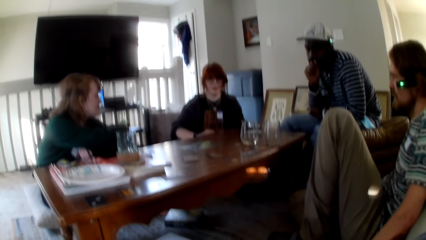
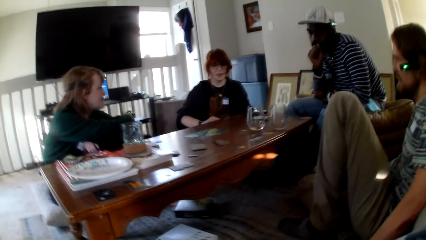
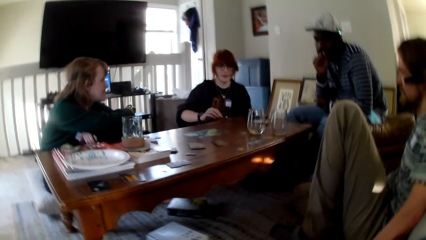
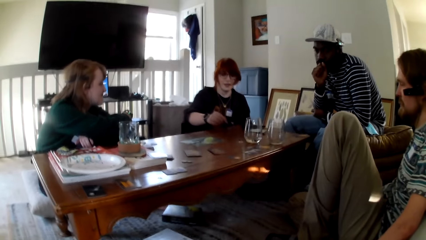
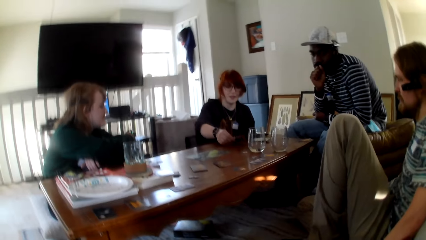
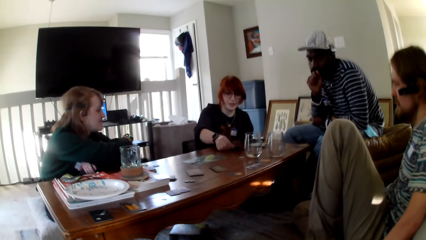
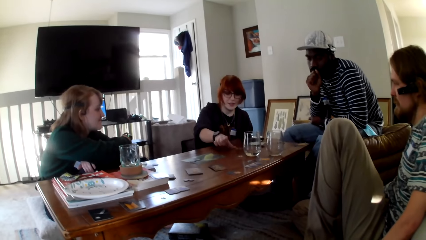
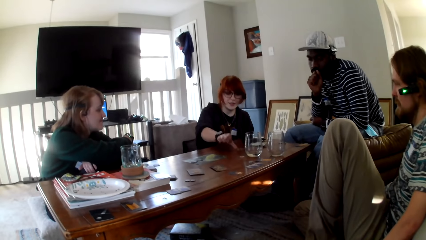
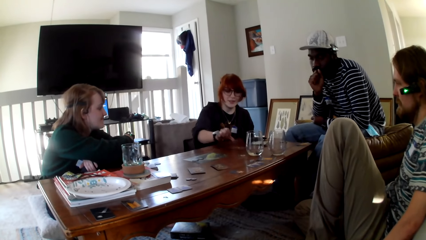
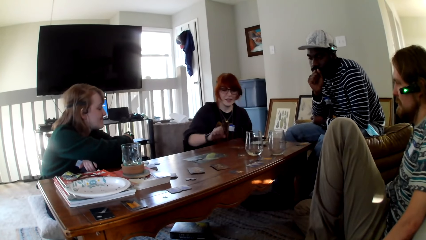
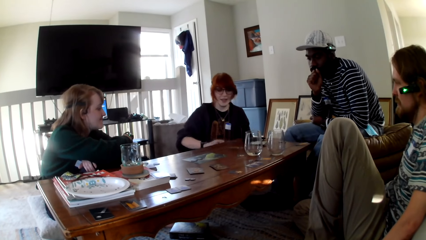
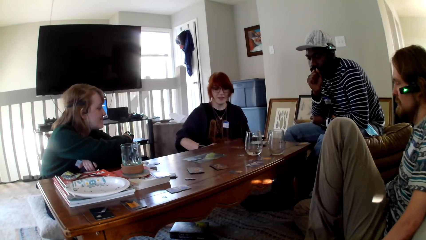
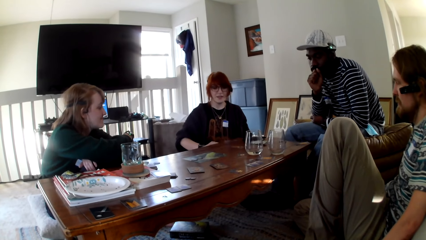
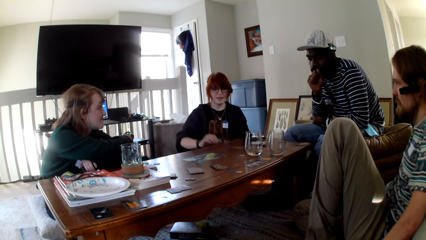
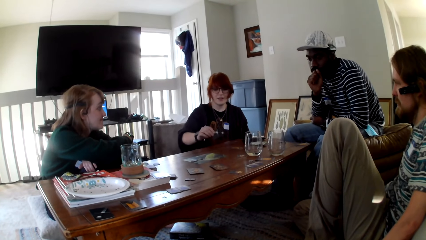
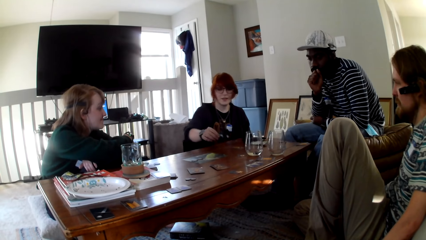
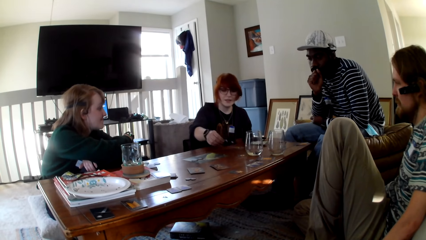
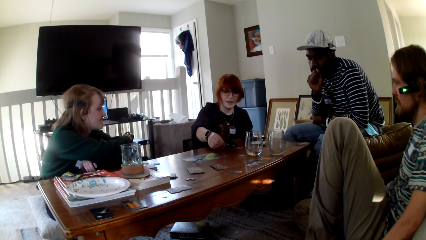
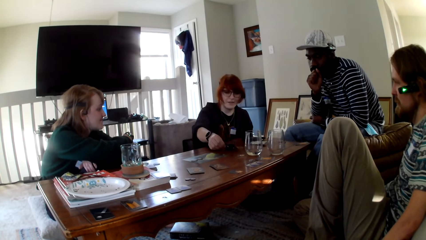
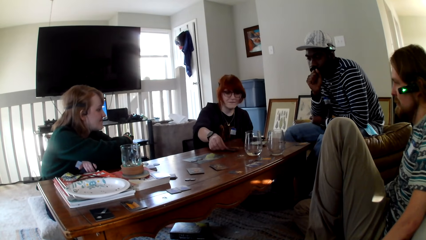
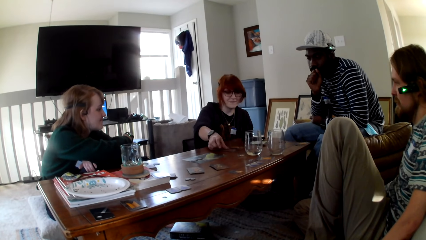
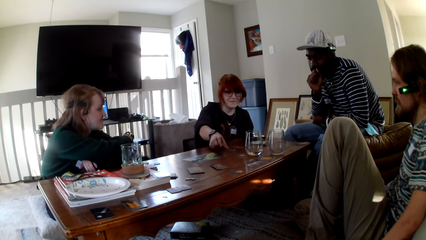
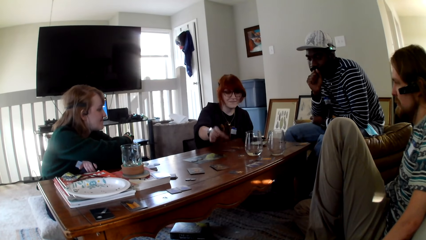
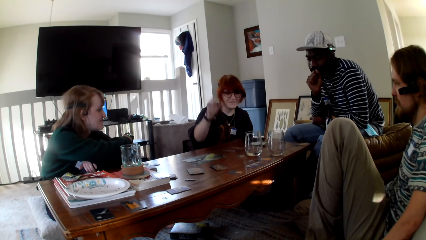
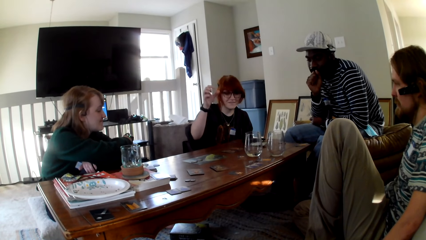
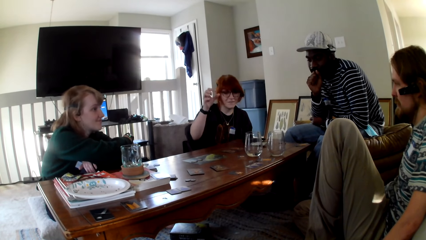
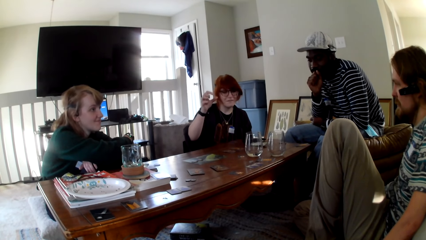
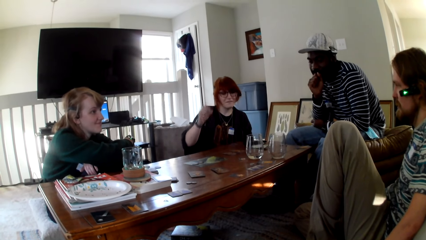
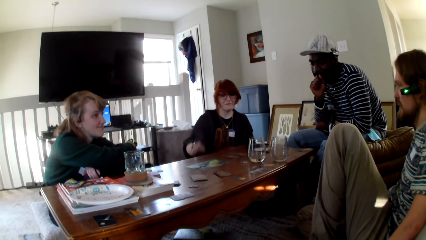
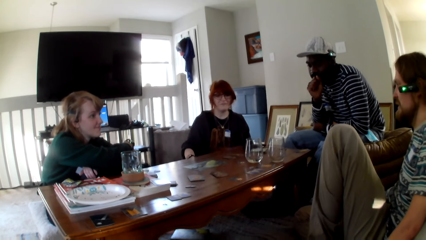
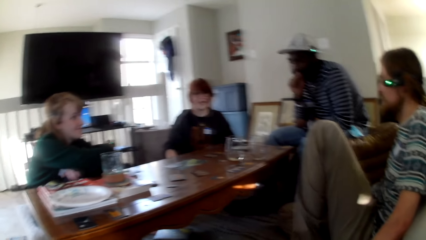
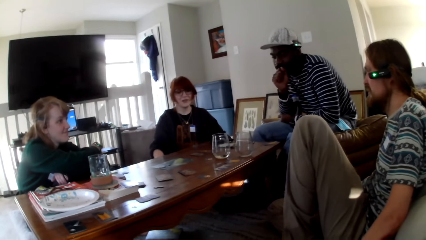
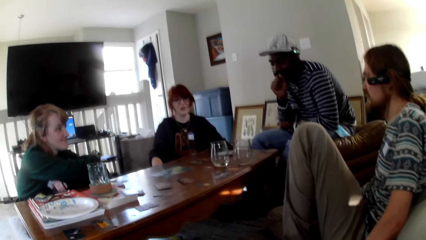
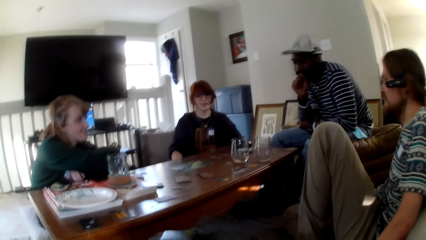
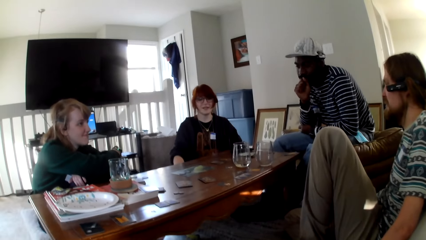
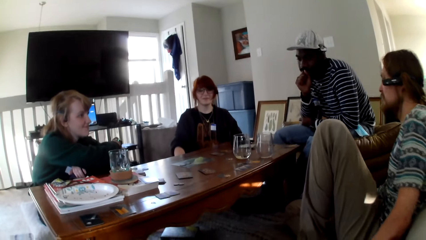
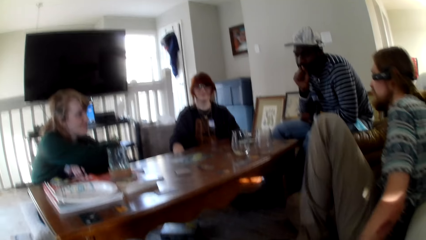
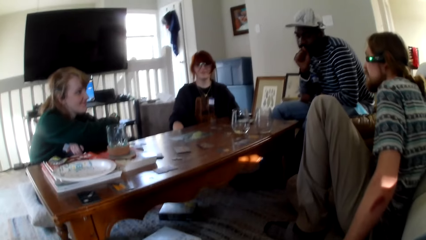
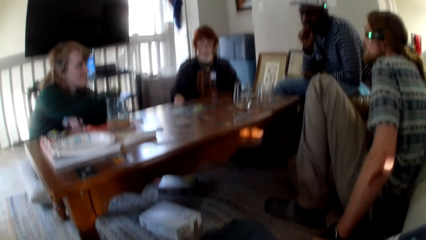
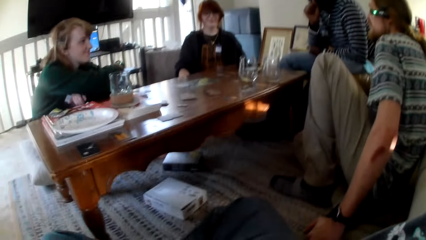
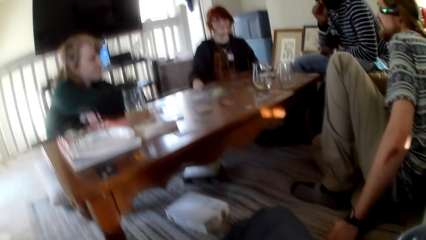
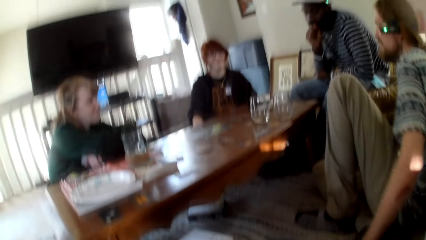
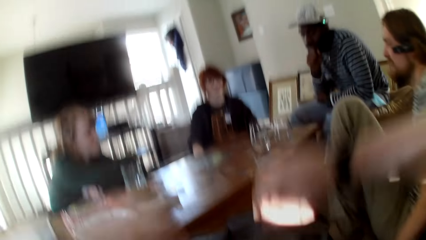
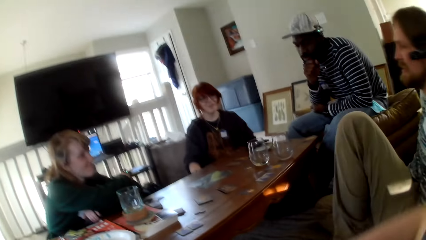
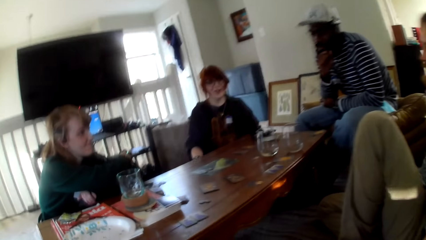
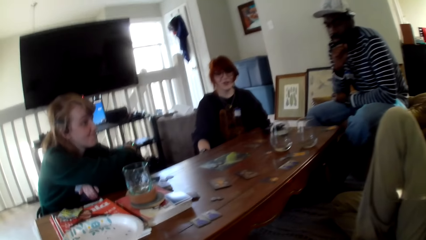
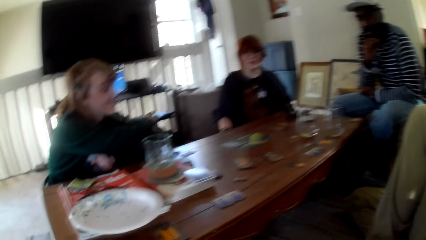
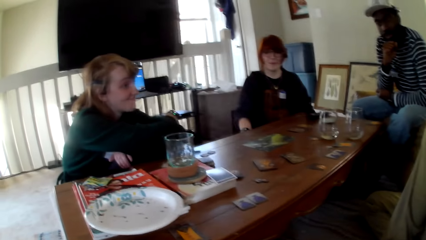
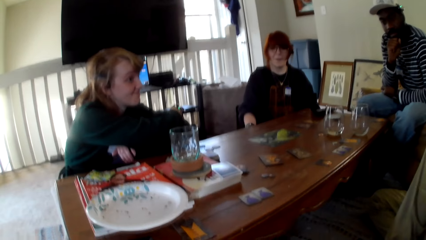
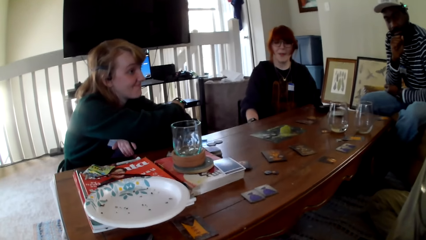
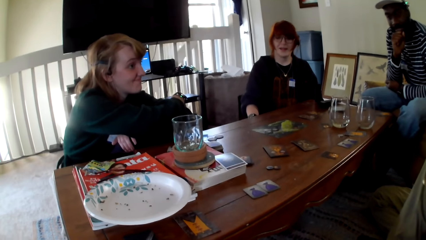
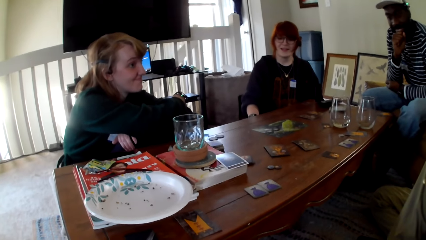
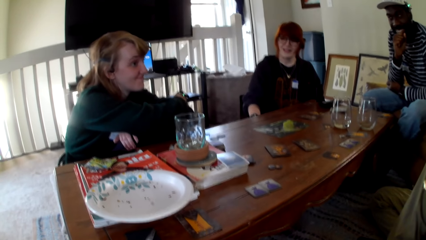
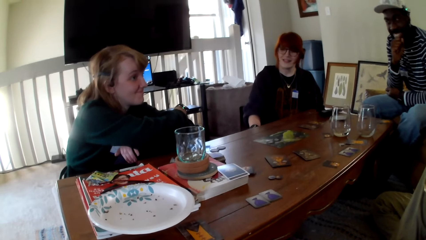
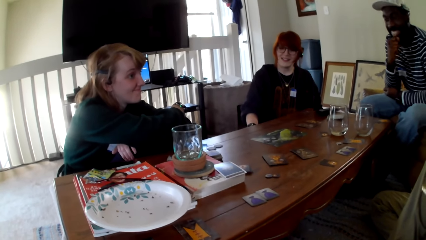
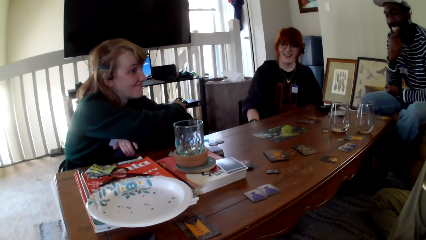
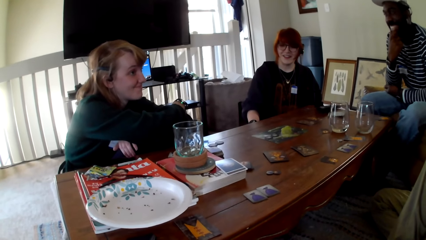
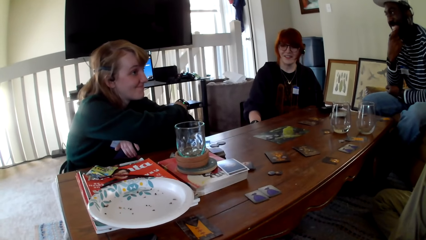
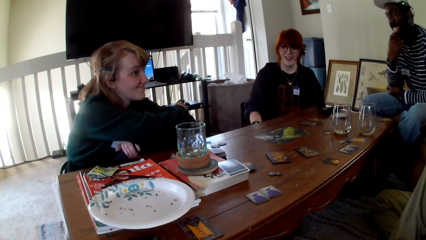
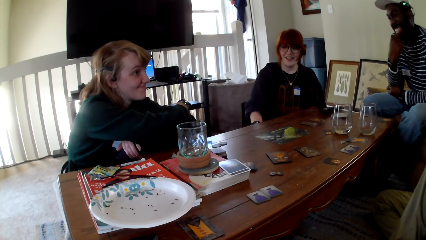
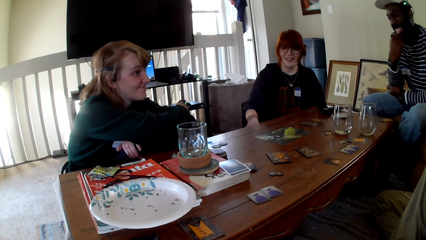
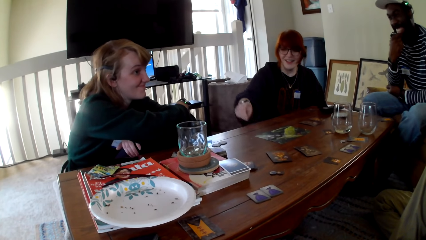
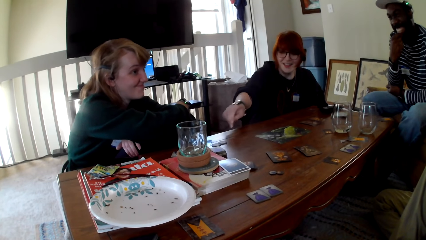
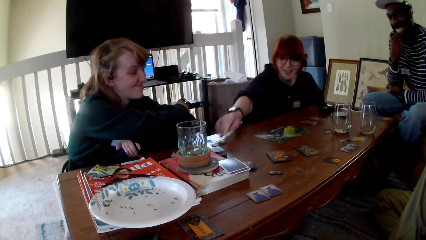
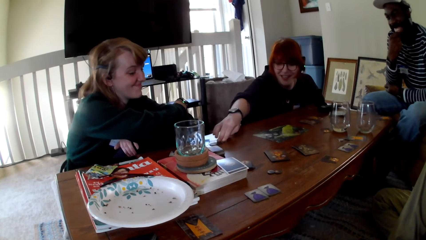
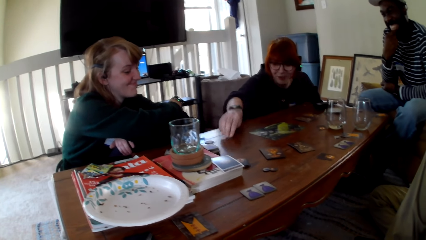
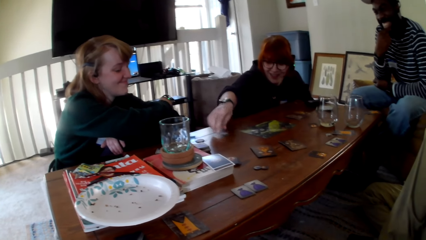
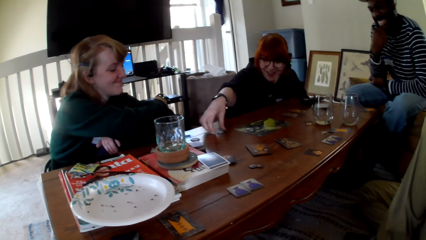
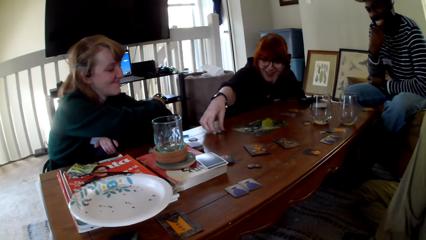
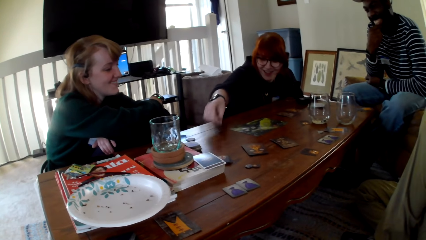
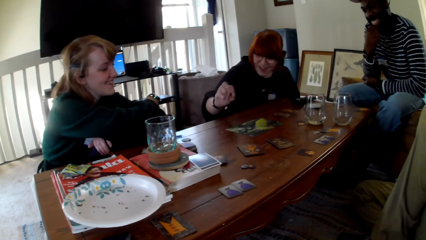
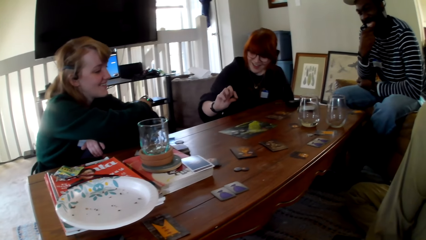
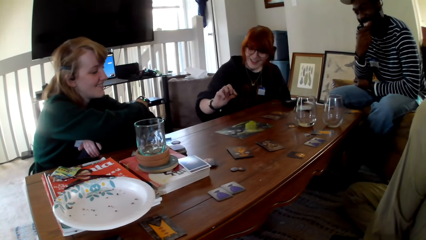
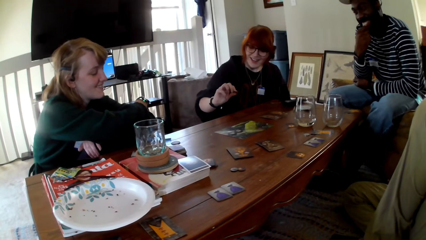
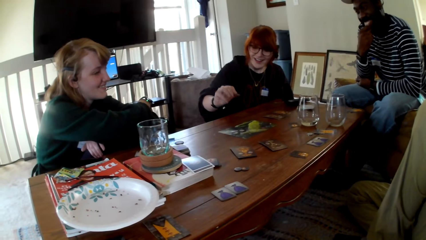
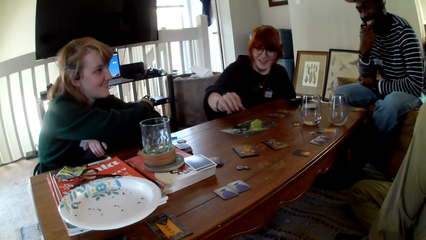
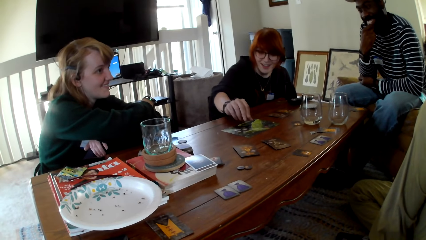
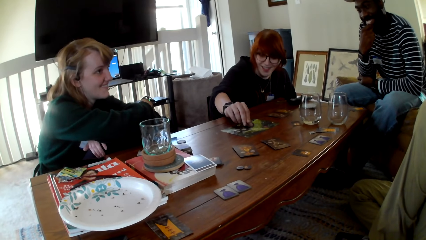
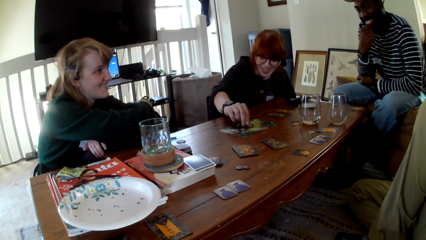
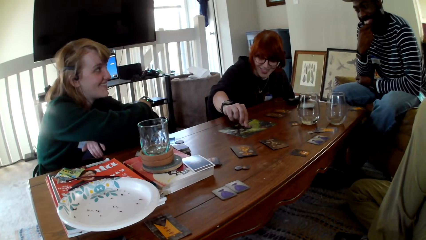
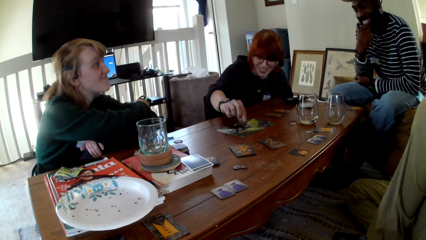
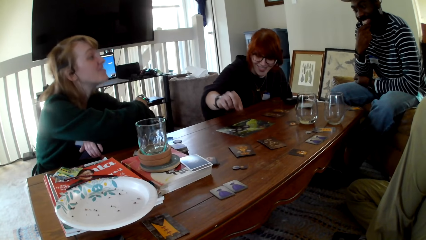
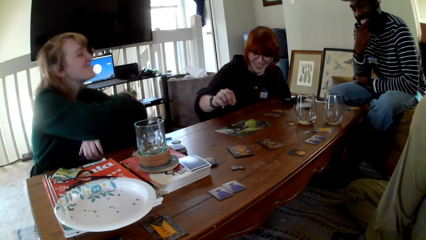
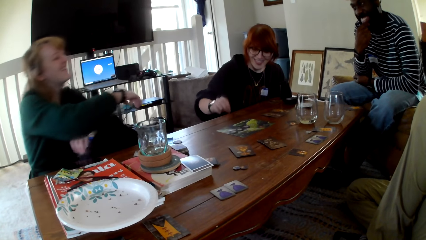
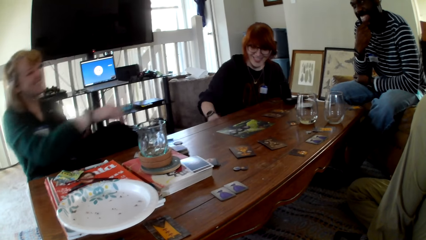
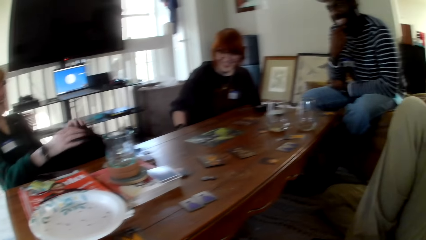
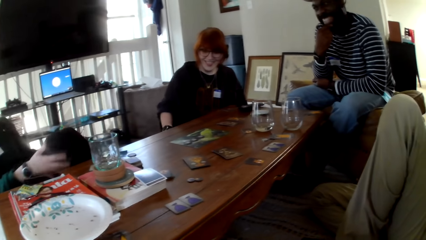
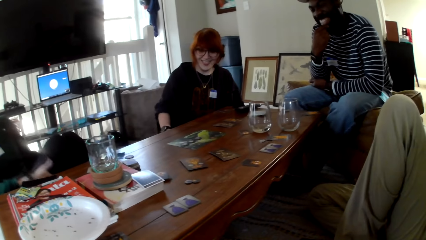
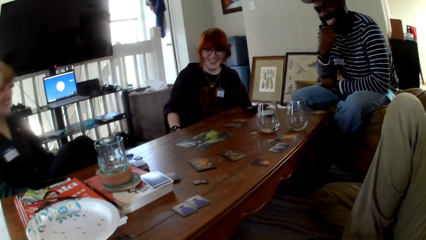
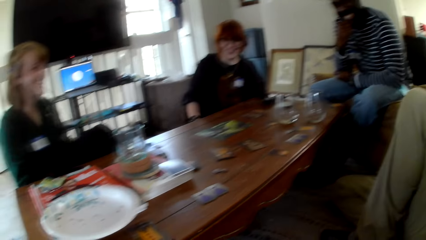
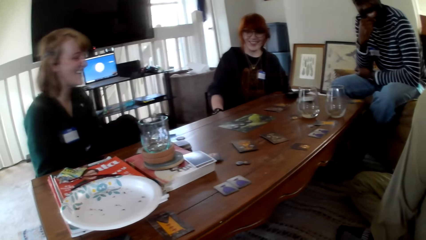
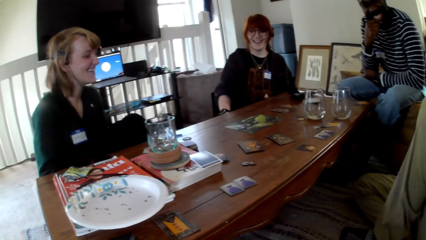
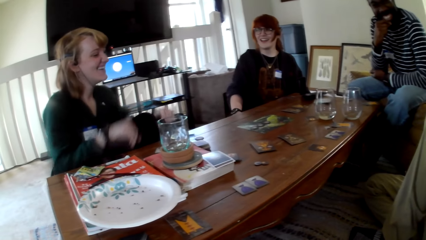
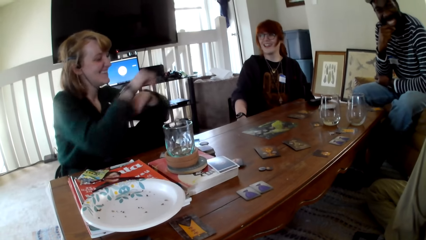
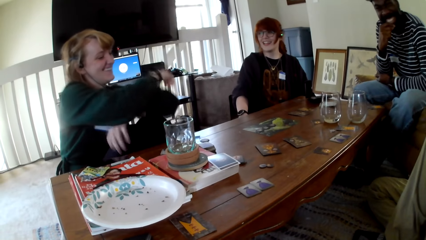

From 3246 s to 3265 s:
A woman puts a card on the table. The woman picks up the cards. The camera wearer converses with a man, another man, the woman and another woman. She moves her hands. She moves the right hand. The woman talks. She stretches her right hand. The woman touches a chip on the table. The woman puts the chip on the table. A person laughs. The other woman, the first woman, the first man, the other man and the camera wearer converse. The person leans backwards.
